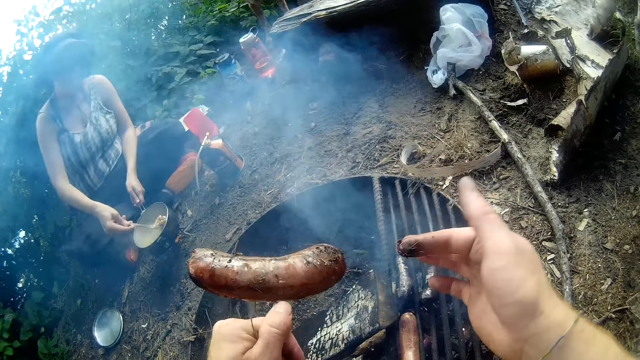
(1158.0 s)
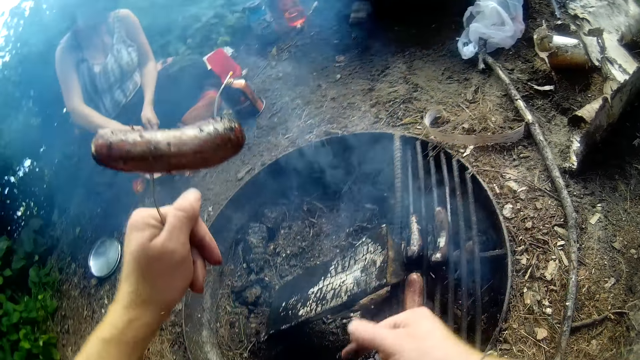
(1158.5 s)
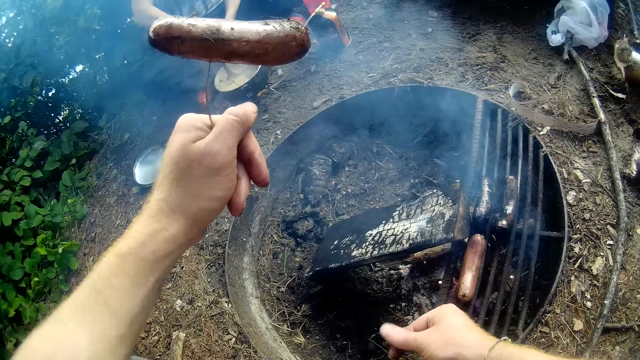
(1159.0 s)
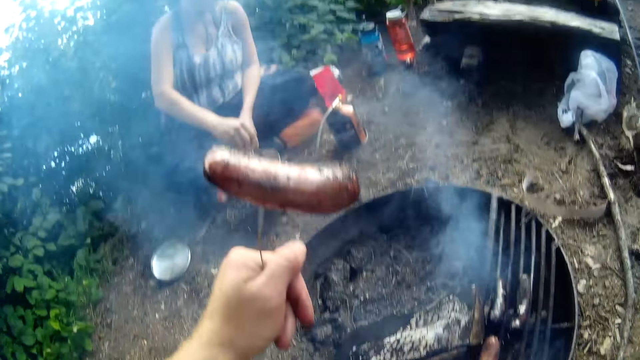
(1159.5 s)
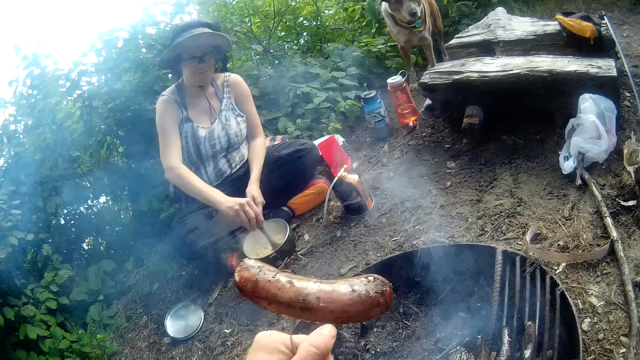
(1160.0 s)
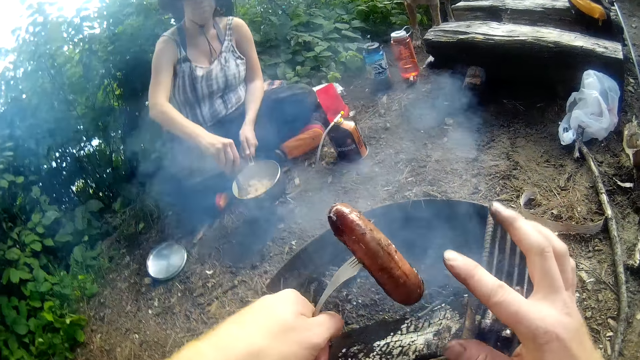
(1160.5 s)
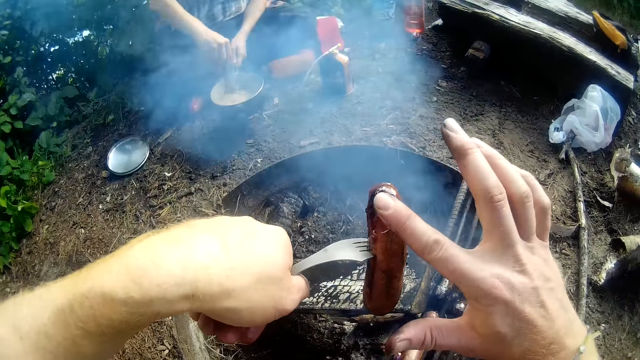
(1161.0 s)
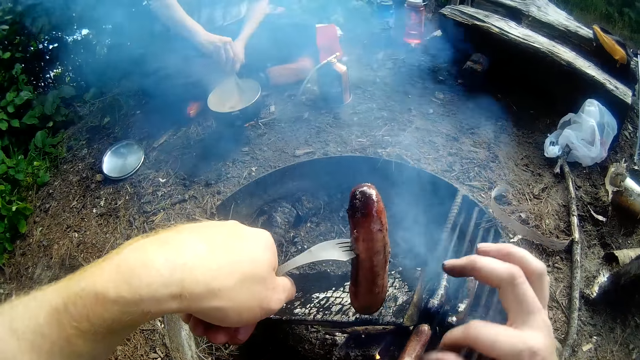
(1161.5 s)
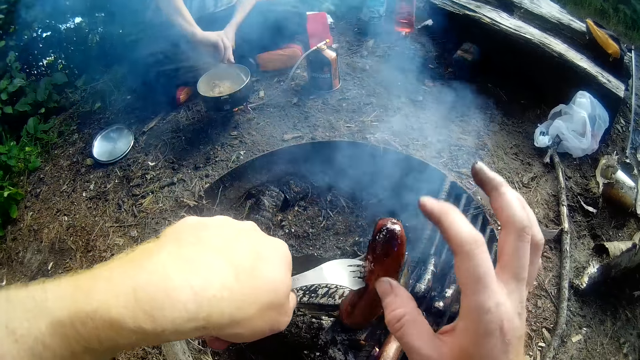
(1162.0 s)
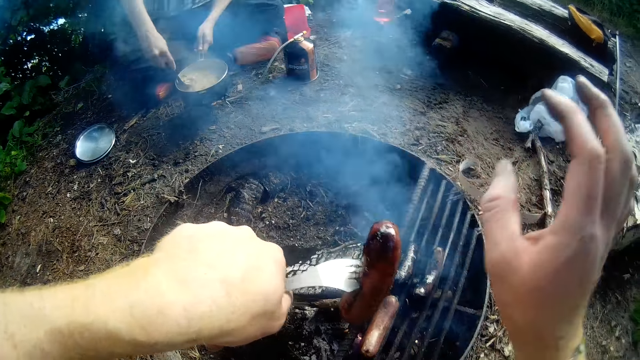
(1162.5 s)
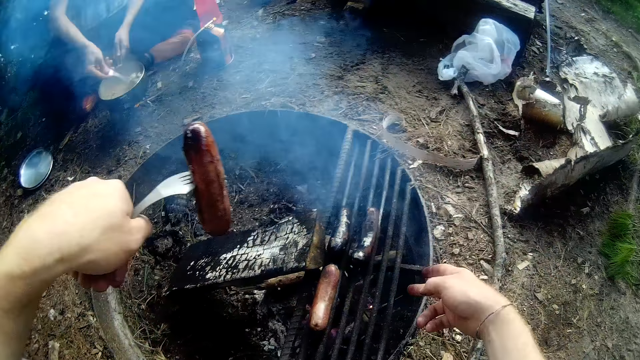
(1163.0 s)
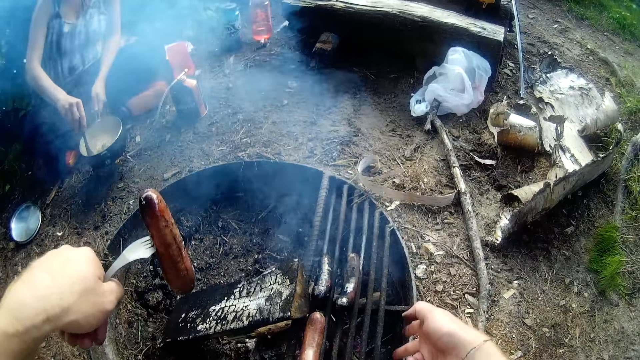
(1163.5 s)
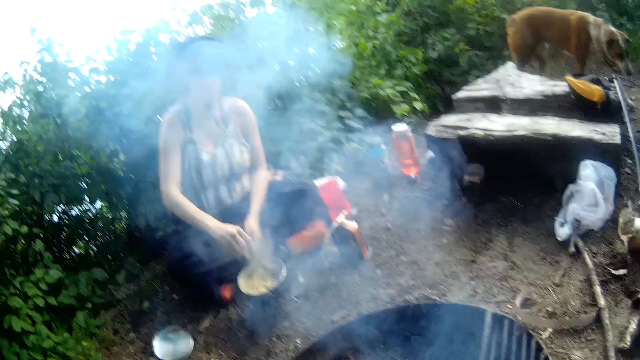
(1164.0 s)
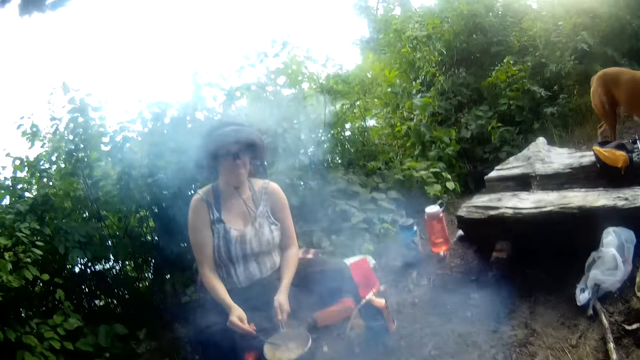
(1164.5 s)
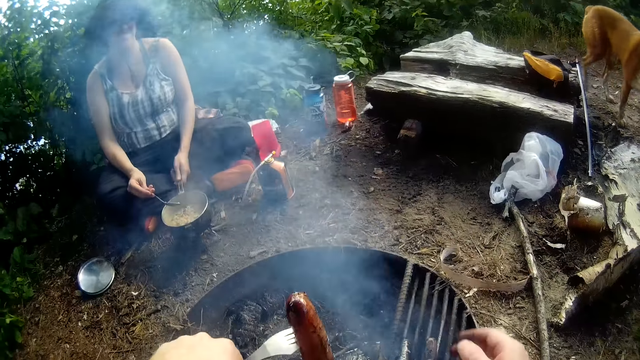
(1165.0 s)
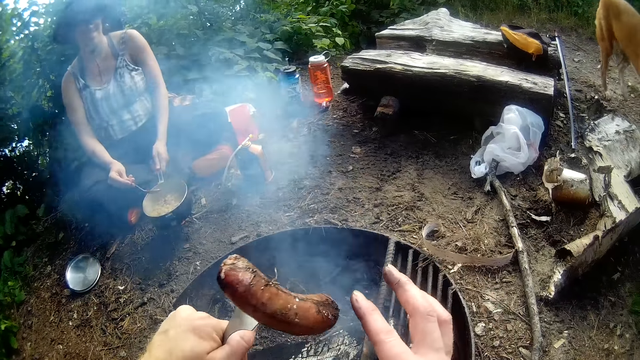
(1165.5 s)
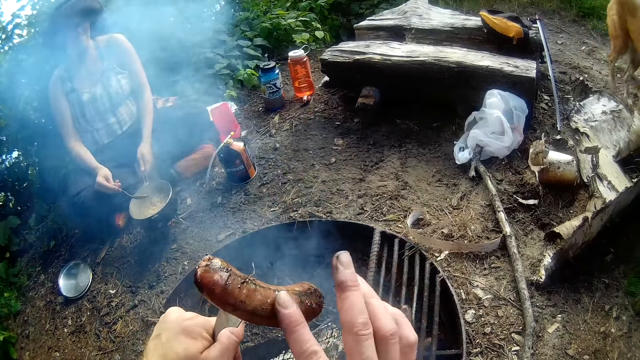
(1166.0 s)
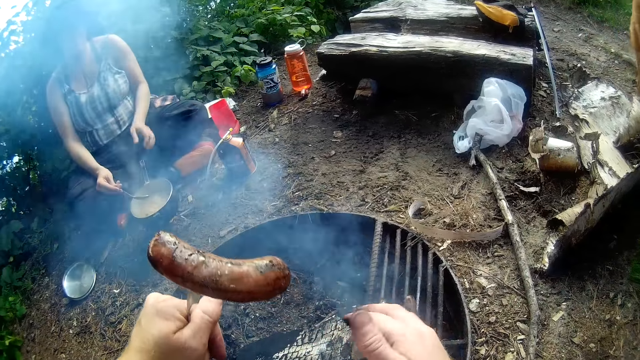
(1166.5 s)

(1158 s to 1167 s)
The camera wearer wipes his fingers. He talks to a woman. He wipes the sausage with his finger.

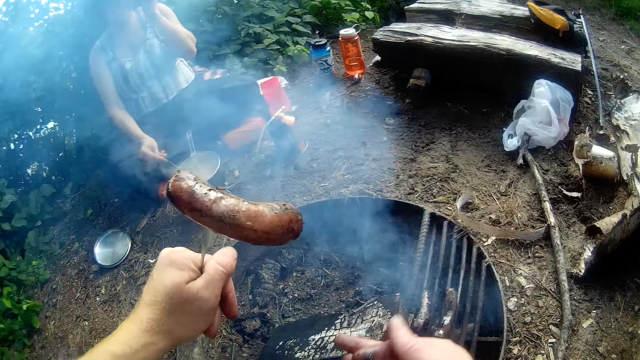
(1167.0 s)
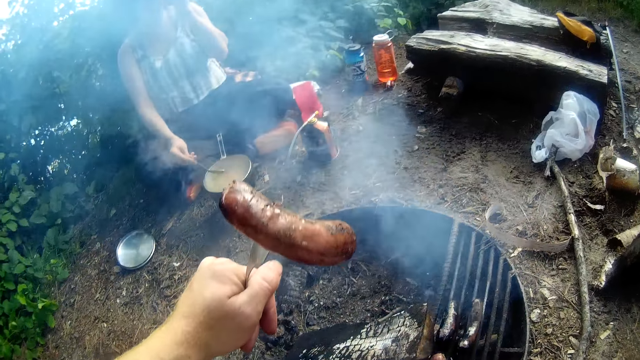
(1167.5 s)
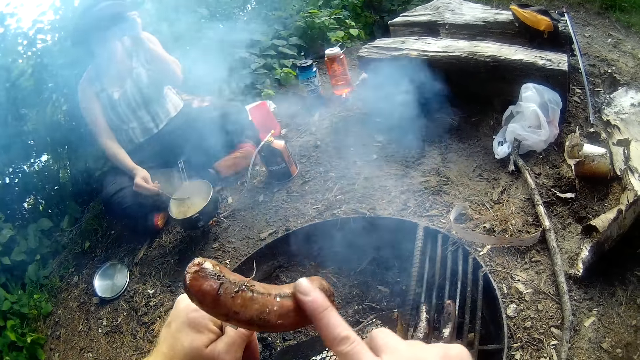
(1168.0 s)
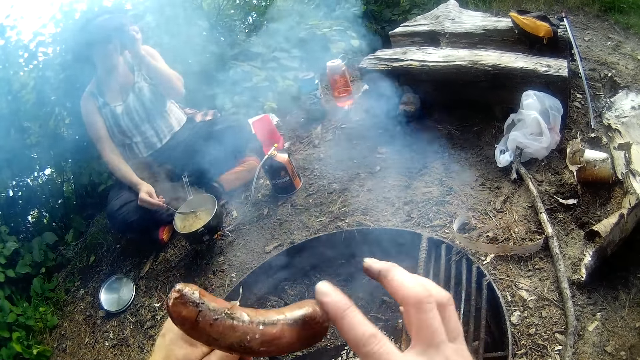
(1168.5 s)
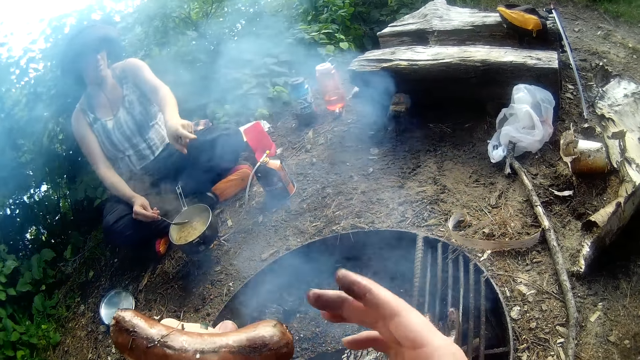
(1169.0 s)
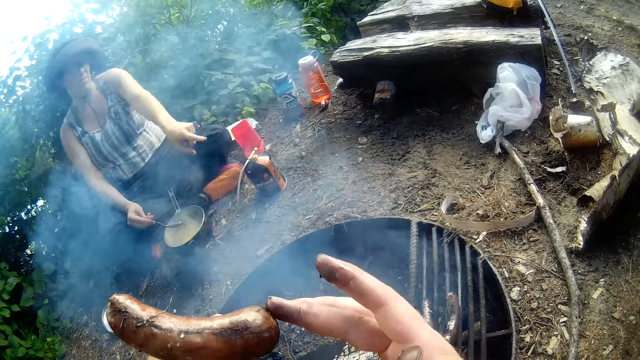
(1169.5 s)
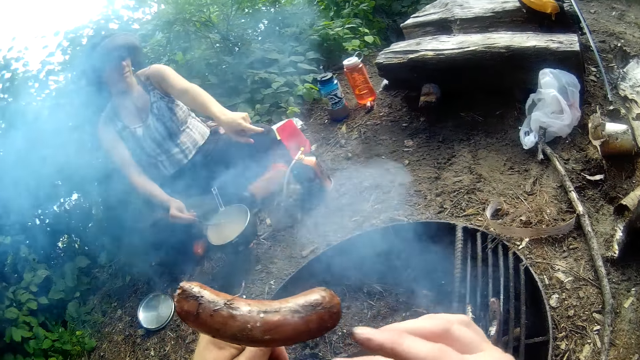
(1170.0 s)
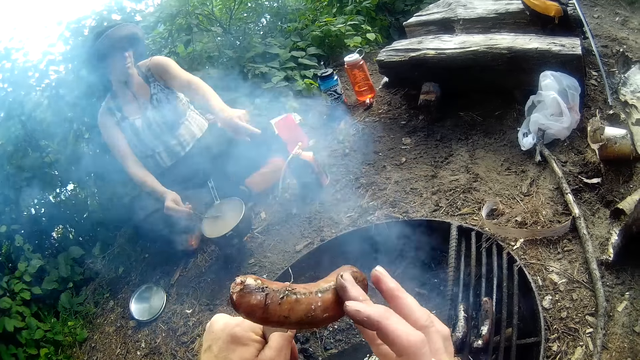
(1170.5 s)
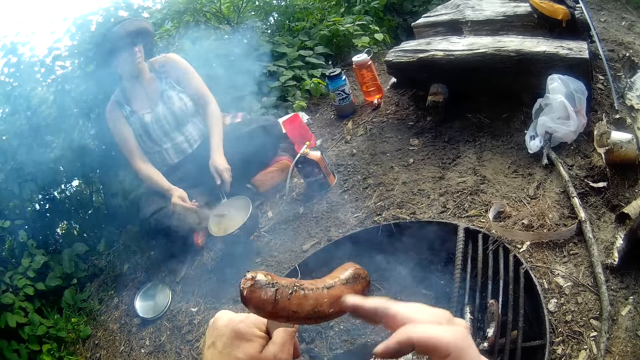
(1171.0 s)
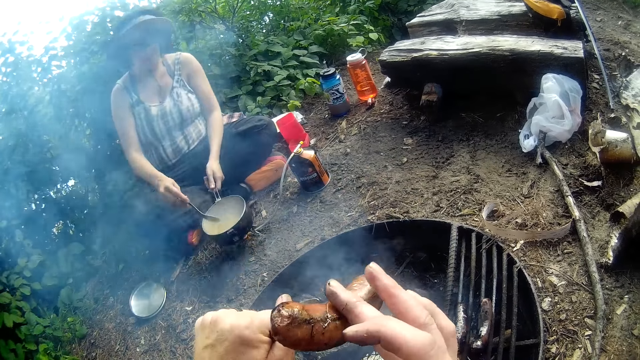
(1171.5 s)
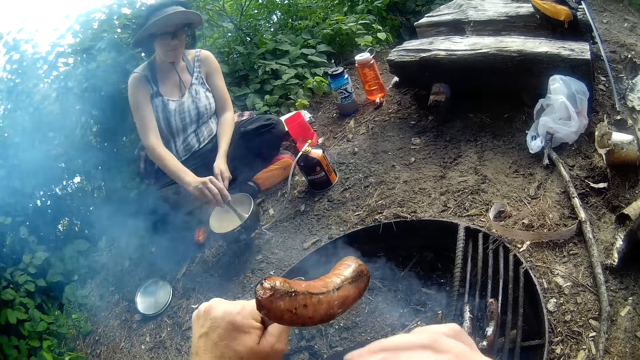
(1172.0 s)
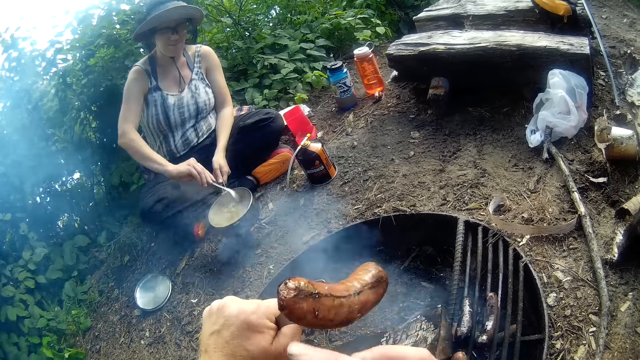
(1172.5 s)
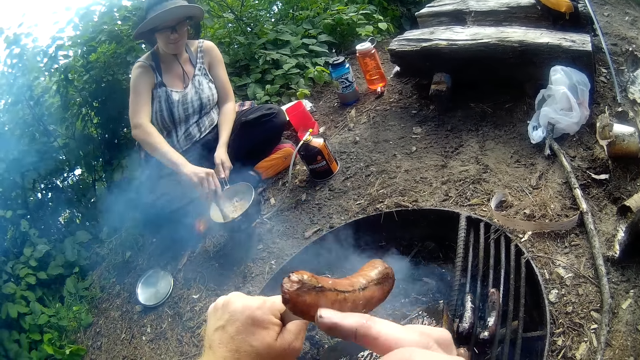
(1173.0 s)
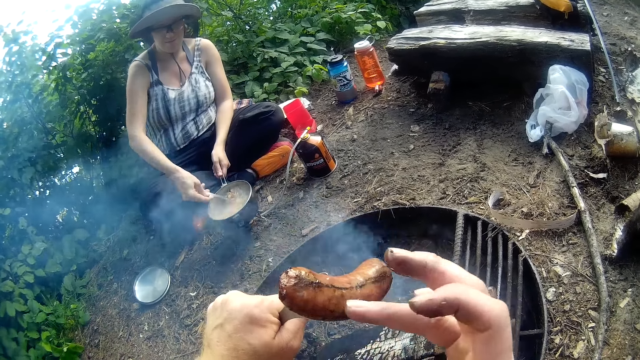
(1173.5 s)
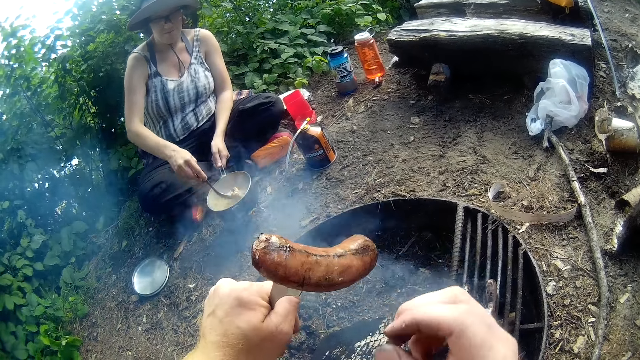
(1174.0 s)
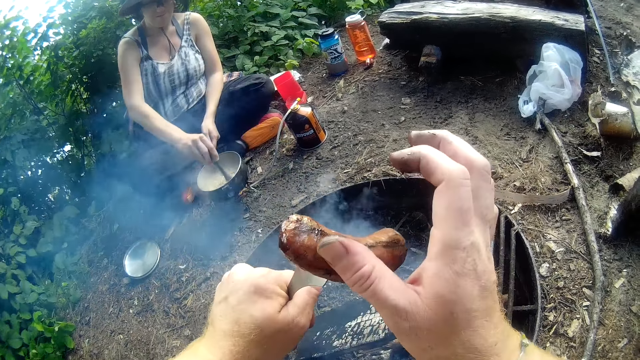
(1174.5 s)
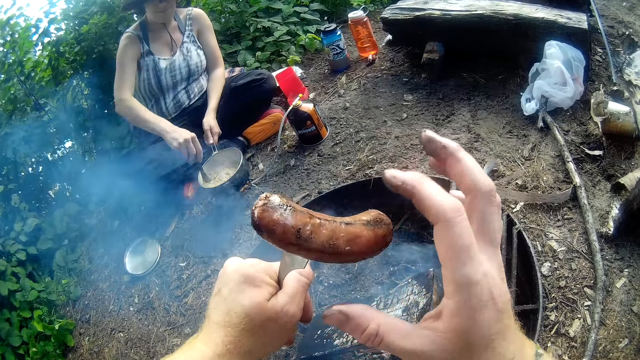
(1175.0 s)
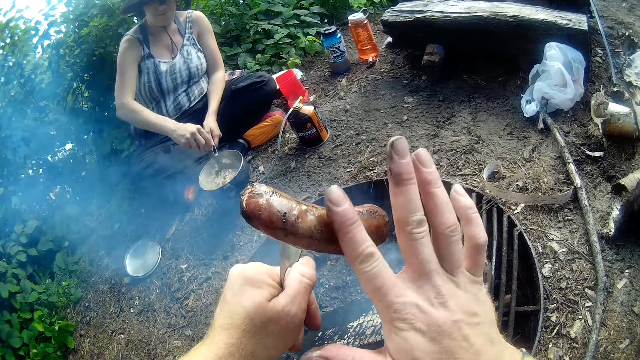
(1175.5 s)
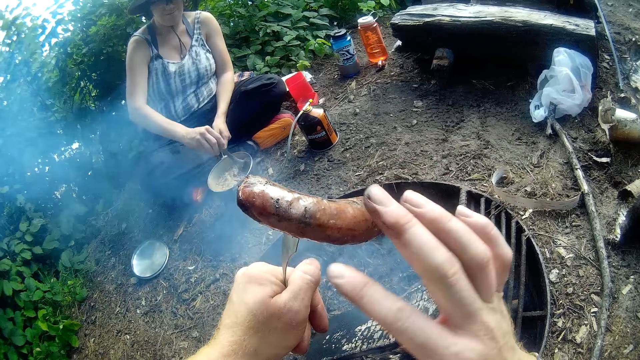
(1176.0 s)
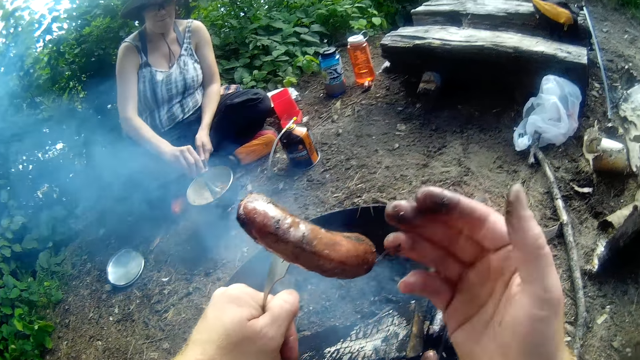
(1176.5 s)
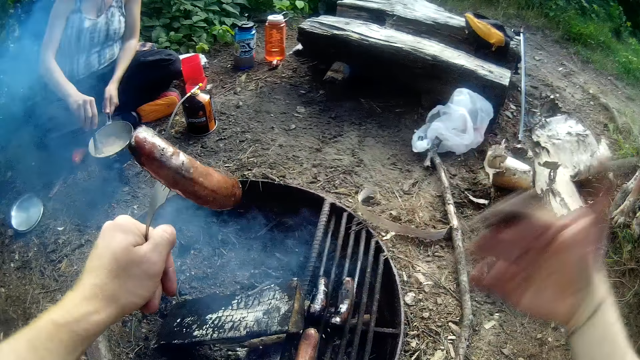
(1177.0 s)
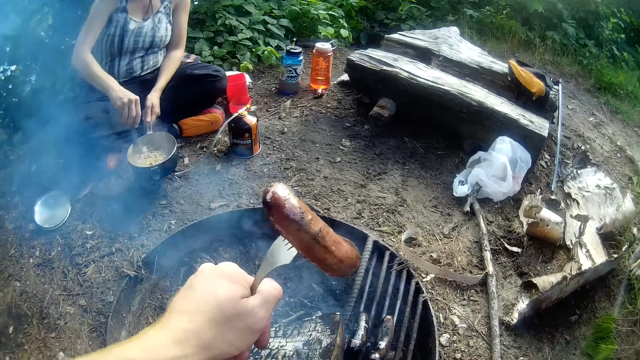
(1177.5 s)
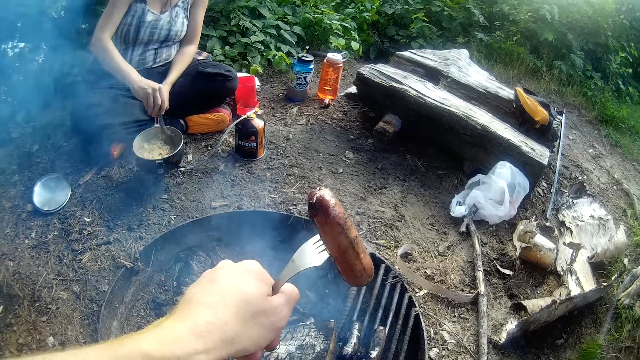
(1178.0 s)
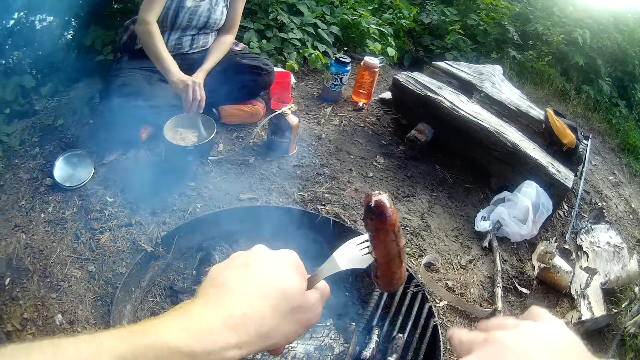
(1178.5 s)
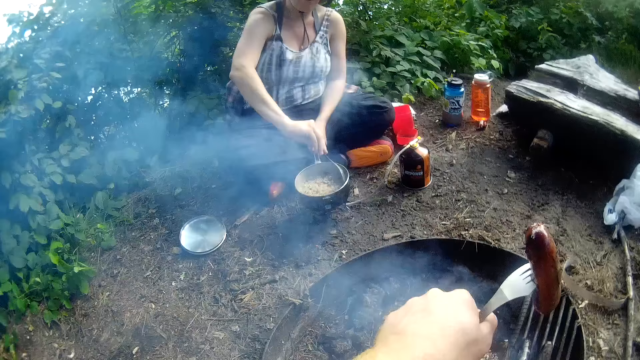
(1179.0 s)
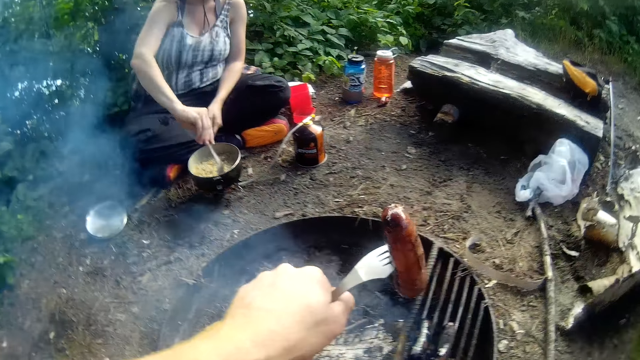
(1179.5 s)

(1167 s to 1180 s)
A woman points at the fire. The woman stirs the food in the pot with a spoon. The camera wearer shakes the dirt off his fingers.
